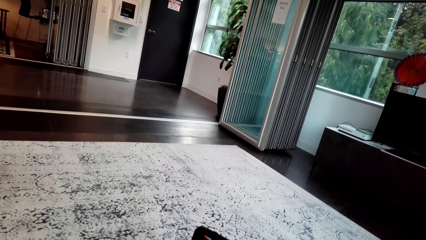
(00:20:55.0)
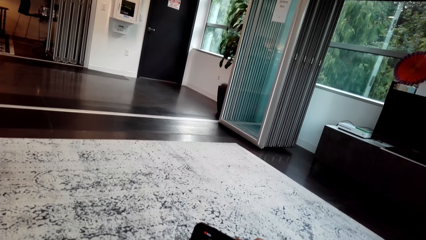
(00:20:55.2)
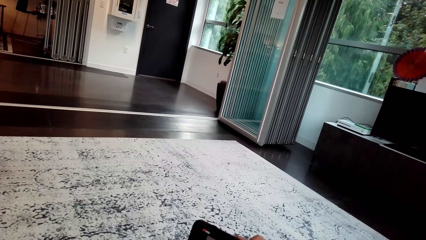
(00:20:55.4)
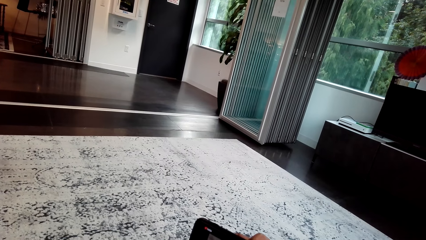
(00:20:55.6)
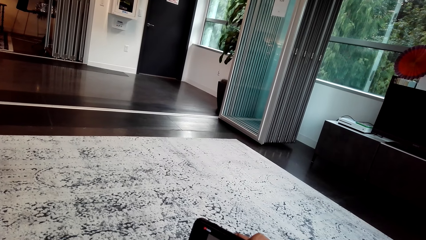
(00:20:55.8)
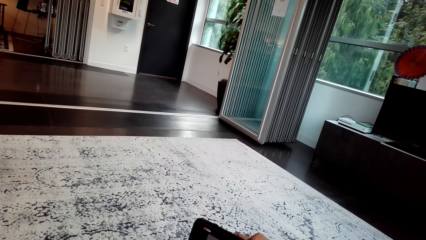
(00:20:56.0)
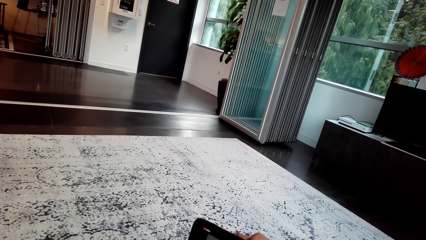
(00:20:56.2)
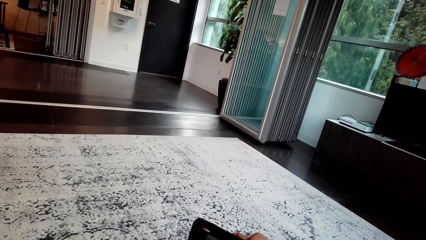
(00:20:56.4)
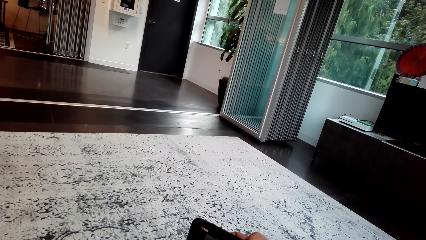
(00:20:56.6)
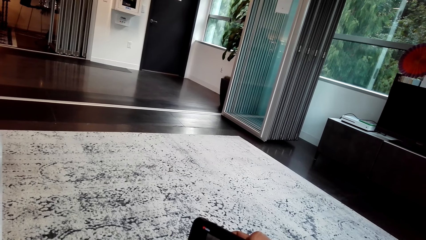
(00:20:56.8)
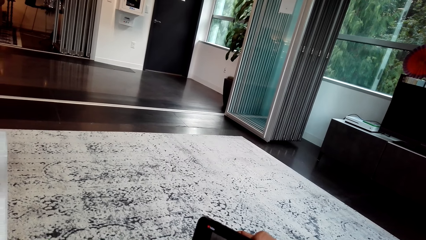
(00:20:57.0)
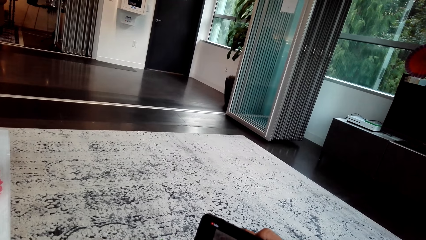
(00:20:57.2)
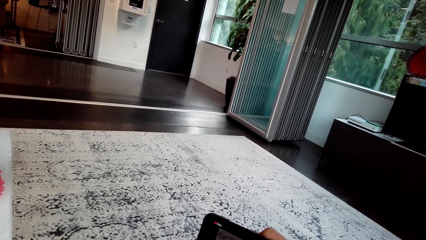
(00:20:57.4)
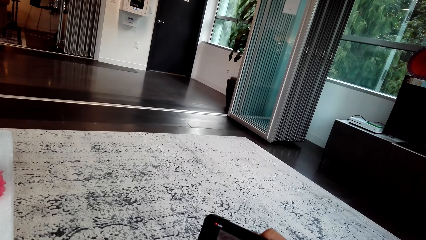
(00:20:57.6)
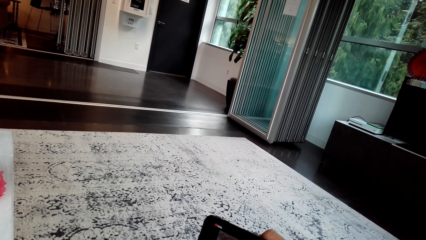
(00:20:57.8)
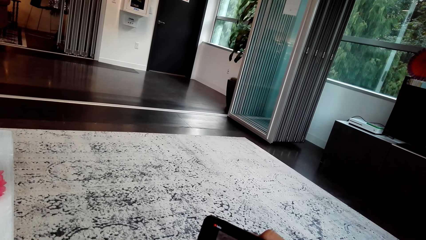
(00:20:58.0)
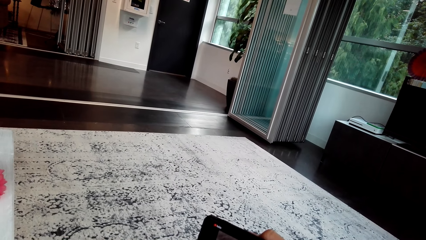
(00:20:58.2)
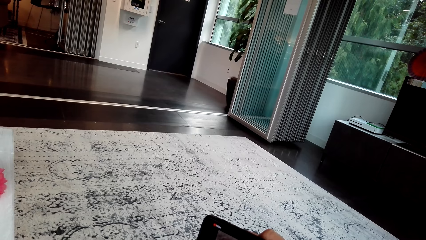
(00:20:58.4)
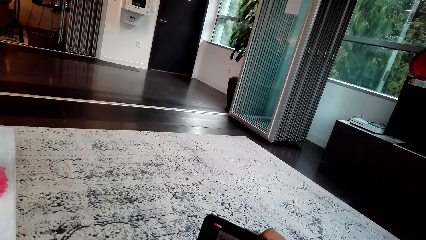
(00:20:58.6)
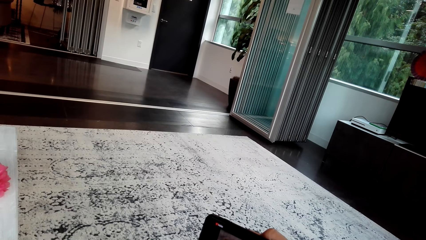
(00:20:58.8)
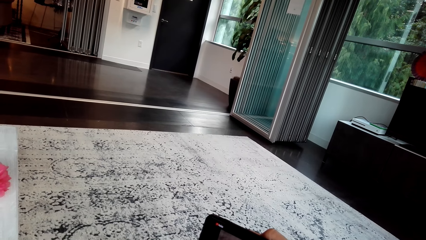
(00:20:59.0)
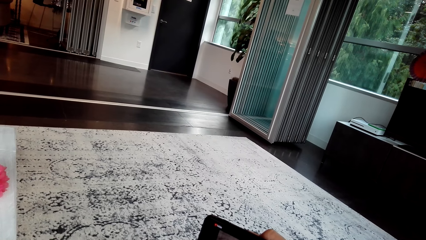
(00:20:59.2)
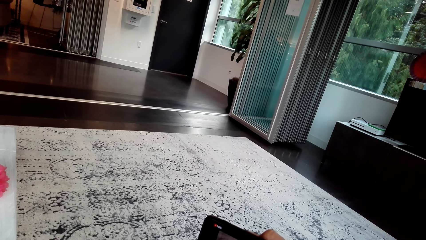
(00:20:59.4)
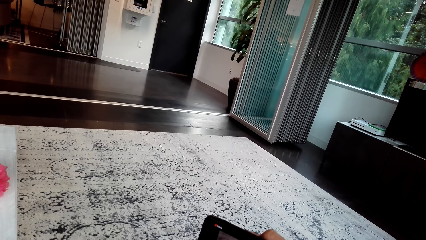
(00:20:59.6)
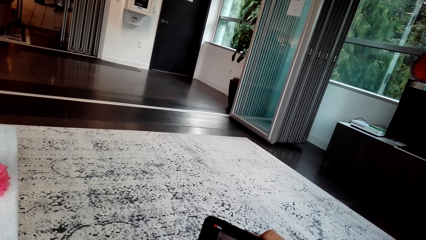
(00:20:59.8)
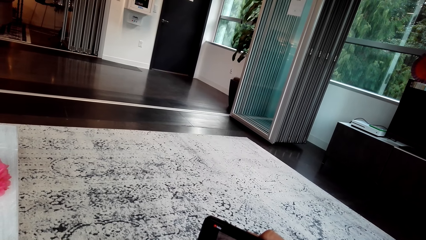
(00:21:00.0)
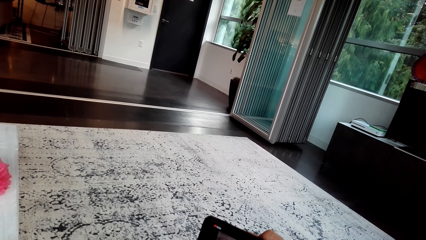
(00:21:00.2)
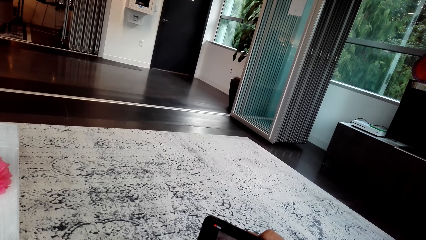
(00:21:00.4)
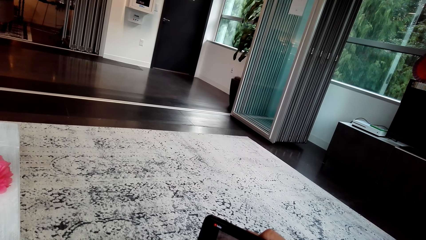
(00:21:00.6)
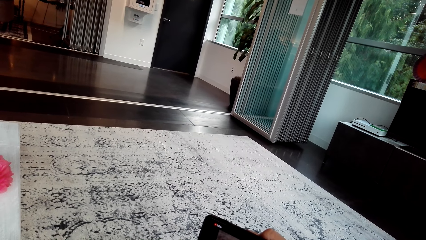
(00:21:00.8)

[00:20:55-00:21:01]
The camera wearer watches a video on the phone with a person.

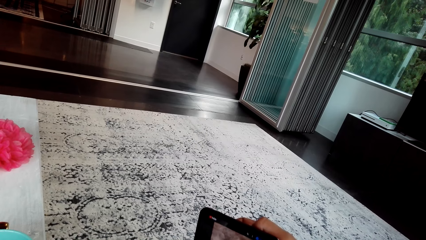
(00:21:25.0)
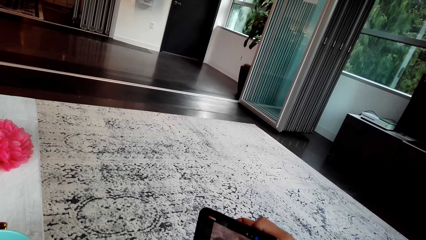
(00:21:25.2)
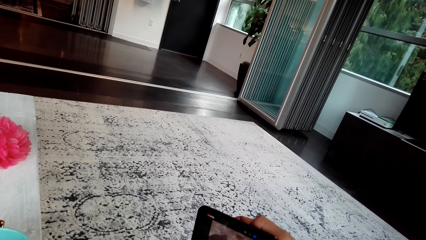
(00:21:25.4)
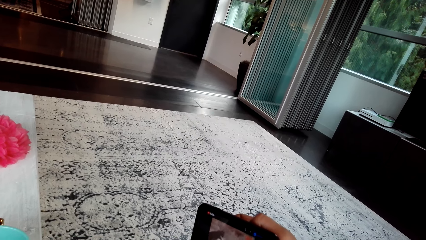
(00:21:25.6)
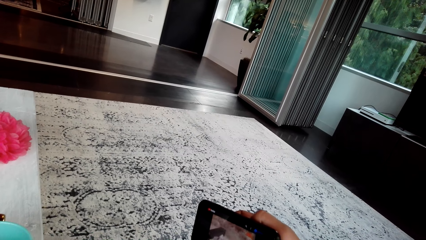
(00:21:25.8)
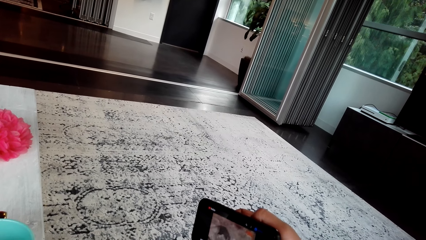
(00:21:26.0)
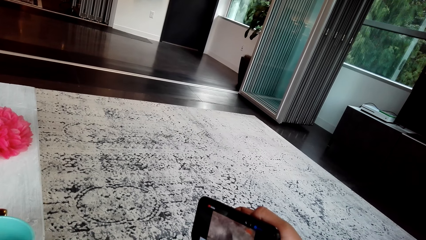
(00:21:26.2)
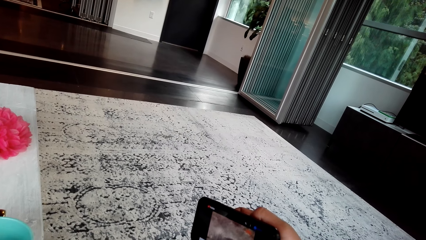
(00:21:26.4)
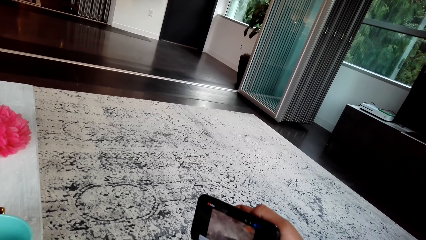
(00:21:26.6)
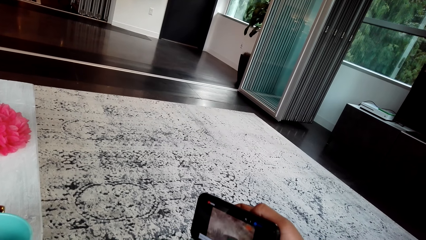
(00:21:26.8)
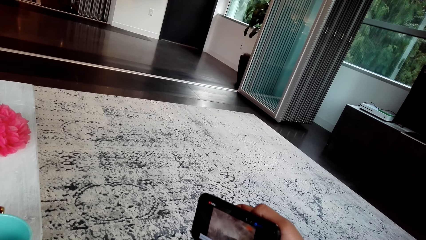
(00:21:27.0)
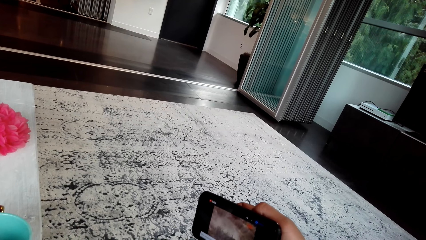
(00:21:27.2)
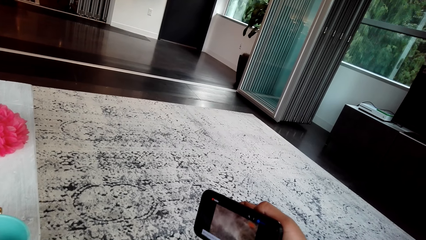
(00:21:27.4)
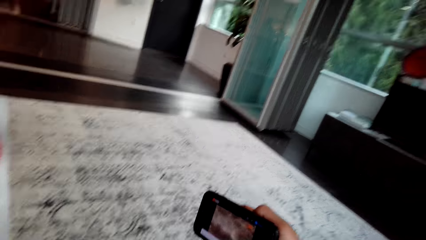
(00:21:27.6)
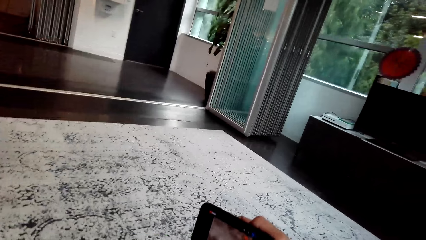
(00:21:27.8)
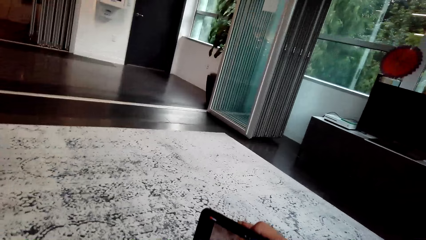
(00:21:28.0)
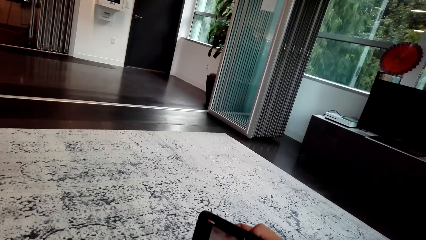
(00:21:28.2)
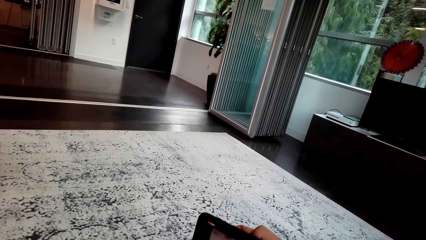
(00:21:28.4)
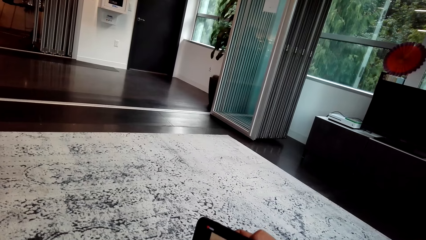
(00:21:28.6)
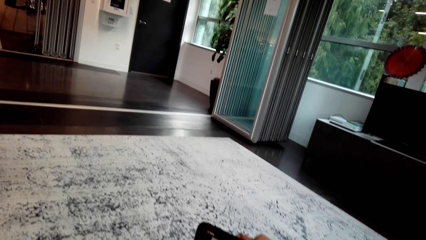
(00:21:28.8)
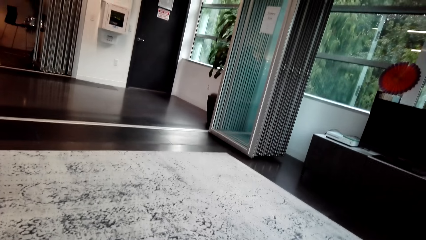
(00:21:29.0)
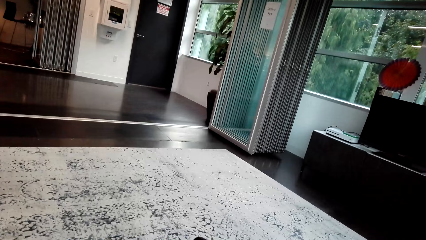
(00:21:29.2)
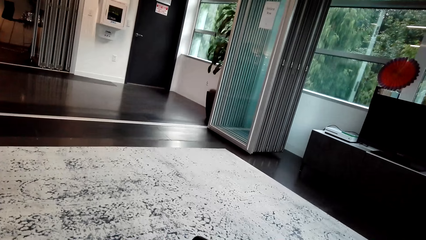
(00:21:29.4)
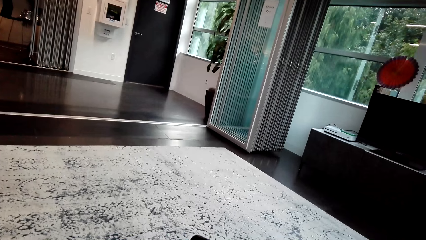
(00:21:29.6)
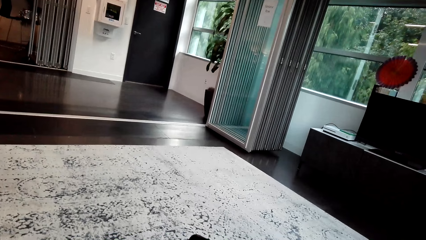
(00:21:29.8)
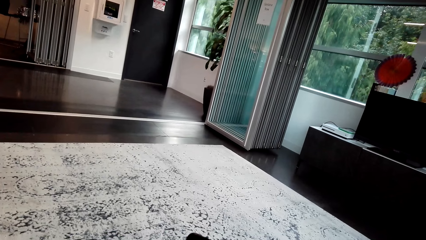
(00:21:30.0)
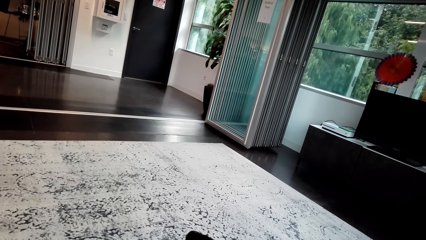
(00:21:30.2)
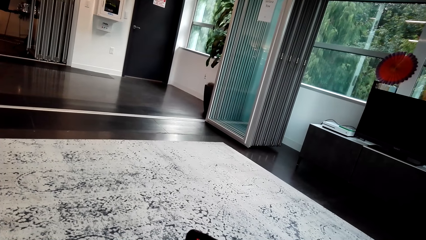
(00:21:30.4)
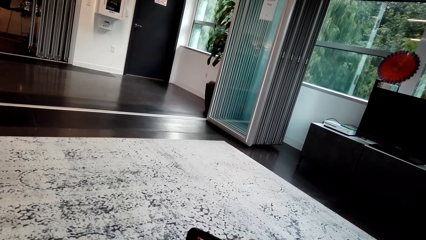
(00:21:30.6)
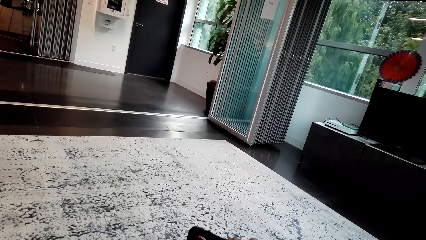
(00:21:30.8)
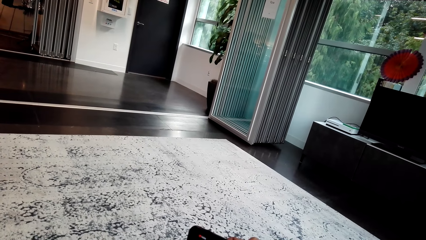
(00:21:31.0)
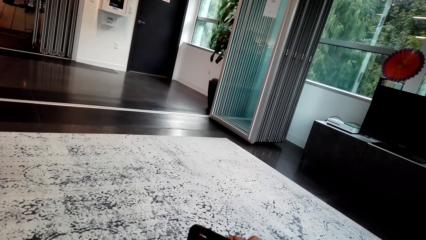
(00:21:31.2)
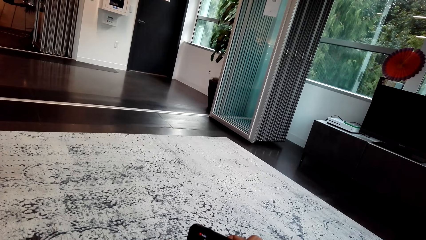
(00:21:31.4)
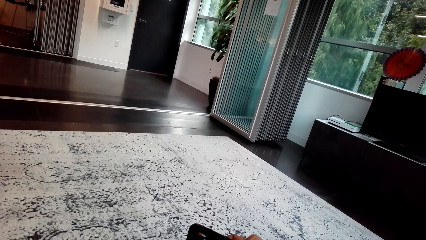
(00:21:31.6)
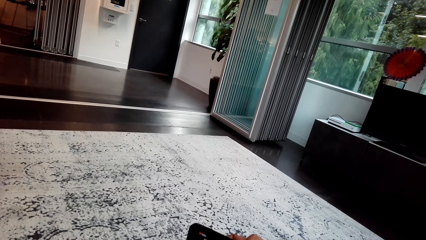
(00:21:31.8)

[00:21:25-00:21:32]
The camera wearer watches a video on the phone with a person.

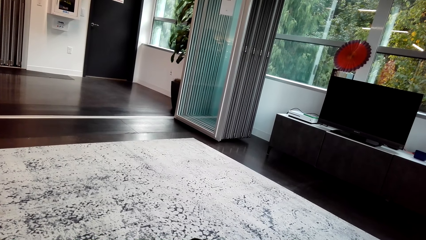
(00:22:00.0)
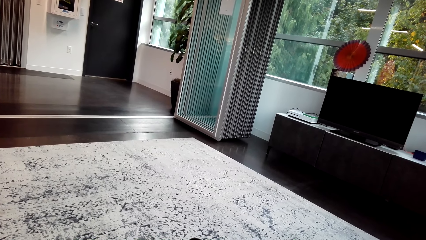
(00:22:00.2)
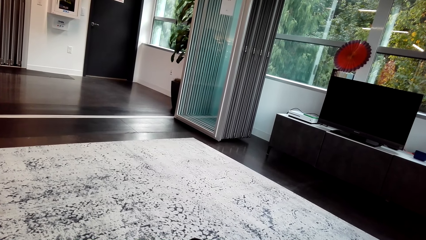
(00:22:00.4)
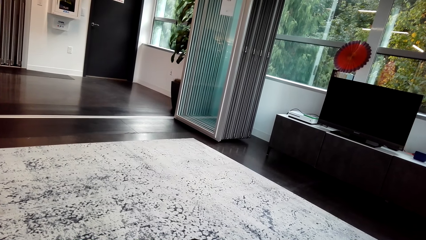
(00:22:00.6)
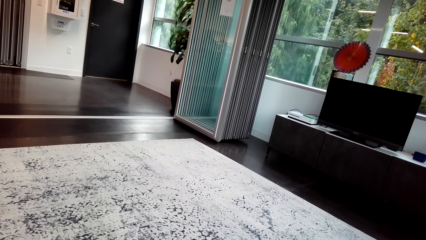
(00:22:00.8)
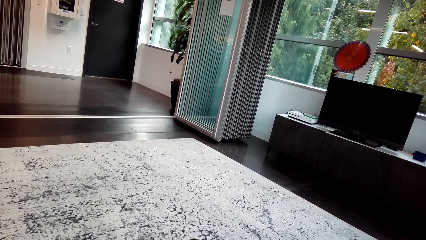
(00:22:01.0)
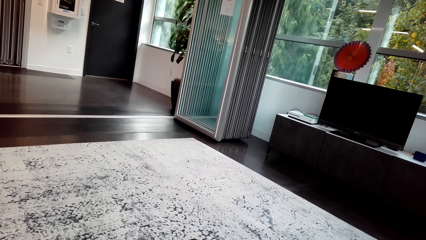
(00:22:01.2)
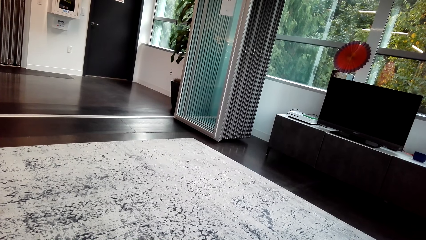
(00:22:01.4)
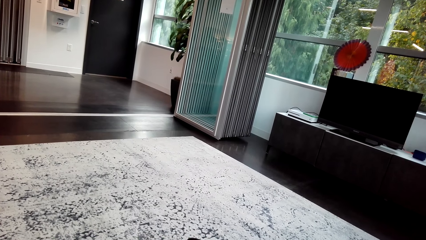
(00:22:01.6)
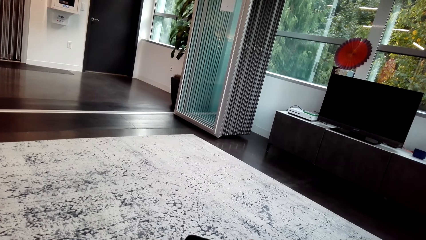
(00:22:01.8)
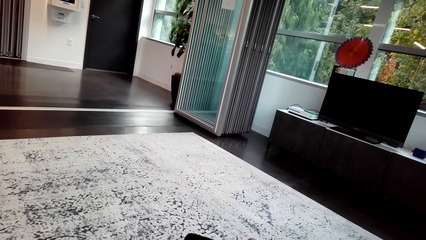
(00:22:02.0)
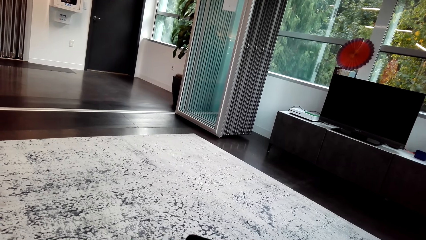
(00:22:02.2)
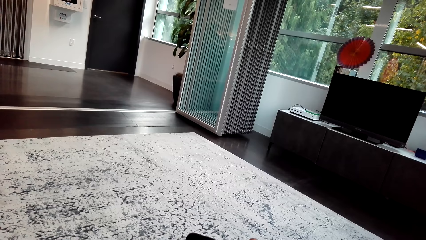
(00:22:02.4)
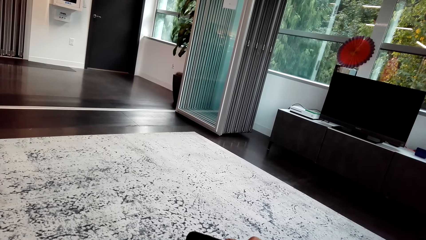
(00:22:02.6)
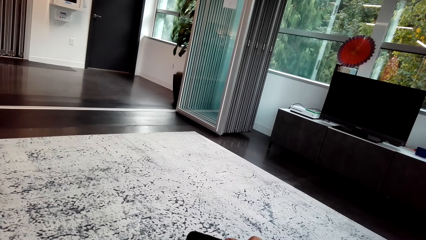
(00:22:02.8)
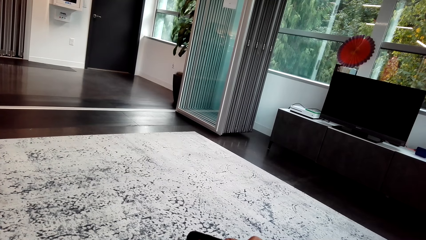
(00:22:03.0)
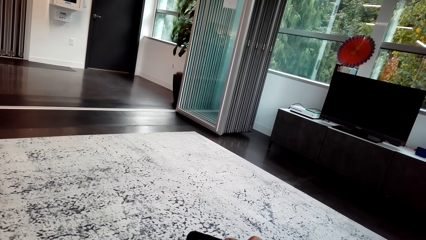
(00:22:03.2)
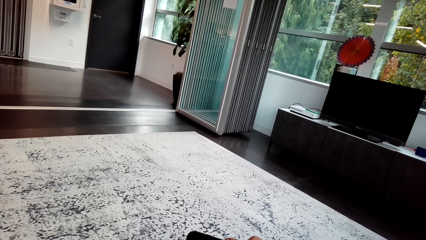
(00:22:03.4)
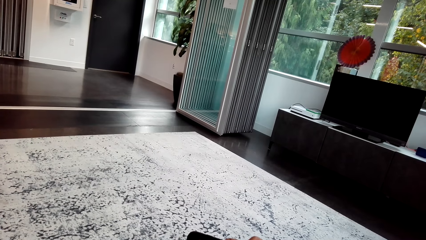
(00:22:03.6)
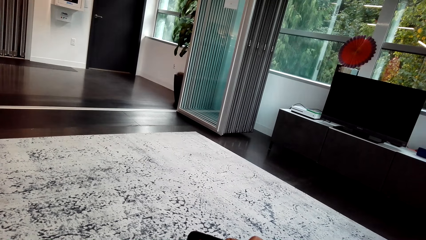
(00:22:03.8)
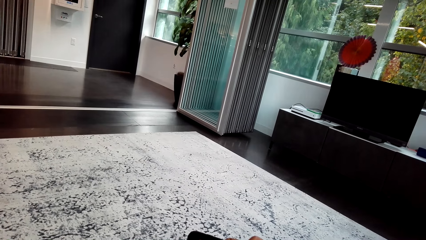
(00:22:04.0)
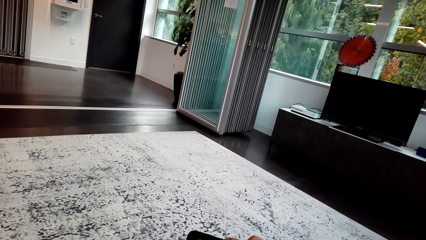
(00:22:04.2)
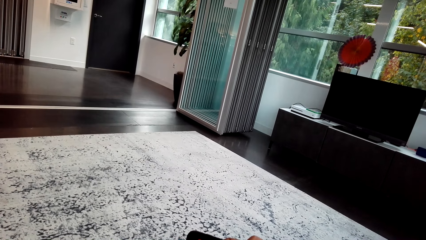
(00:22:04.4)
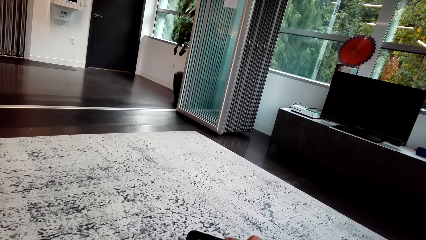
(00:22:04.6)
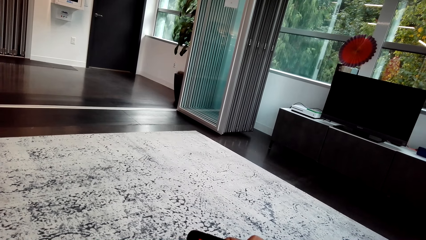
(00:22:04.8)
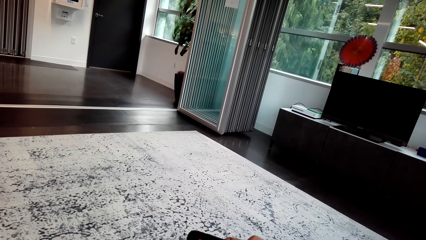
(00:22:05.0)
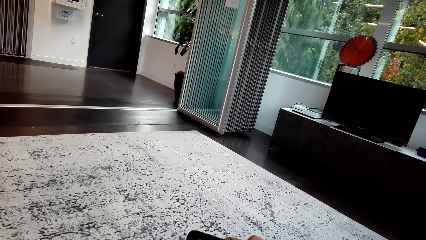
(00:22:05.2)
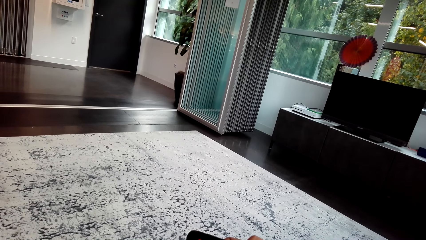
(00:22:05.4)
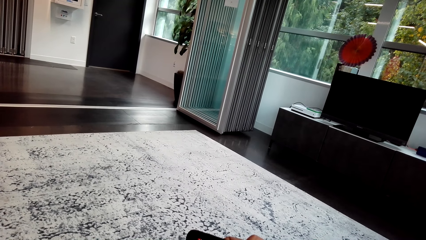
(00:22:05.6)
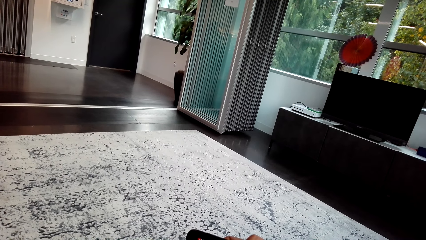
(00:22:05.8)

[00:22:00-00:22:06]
The camera wearer converses with a person. They watch a video on the phone with the person.
